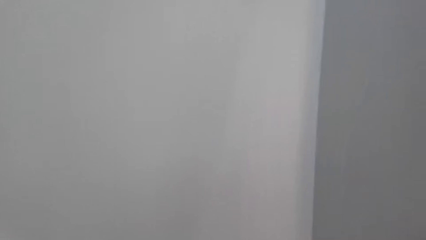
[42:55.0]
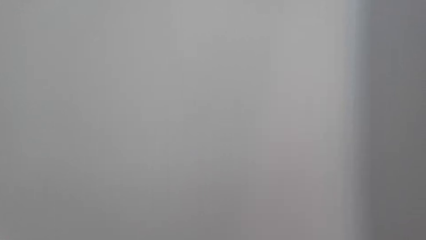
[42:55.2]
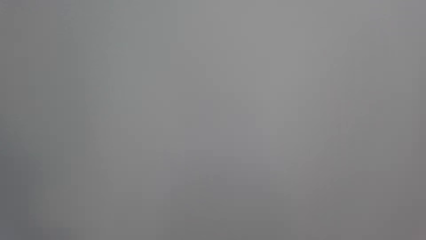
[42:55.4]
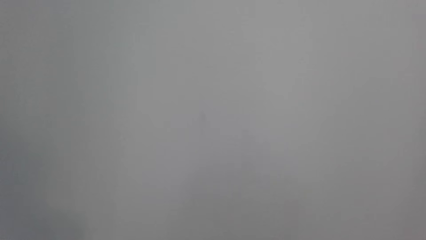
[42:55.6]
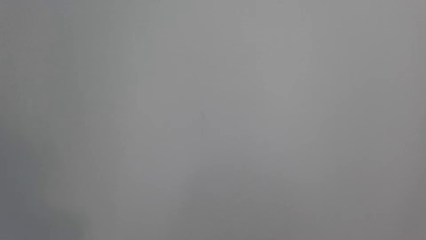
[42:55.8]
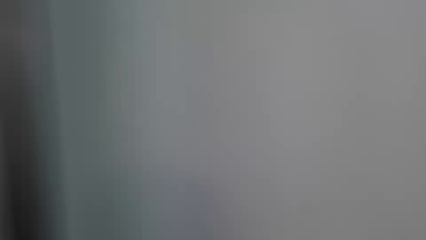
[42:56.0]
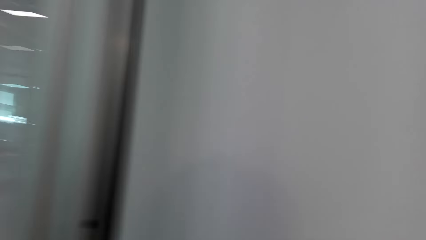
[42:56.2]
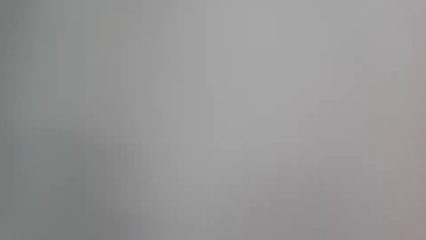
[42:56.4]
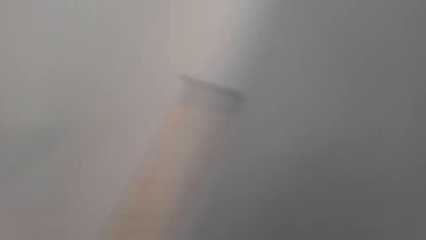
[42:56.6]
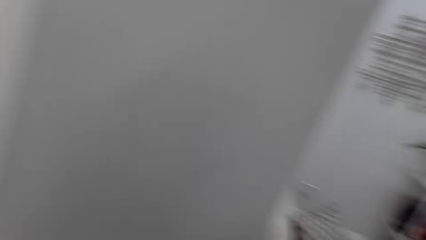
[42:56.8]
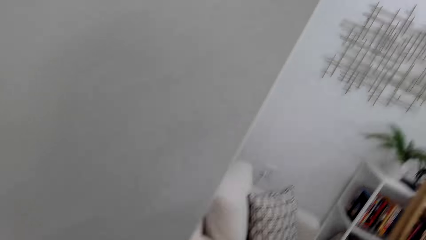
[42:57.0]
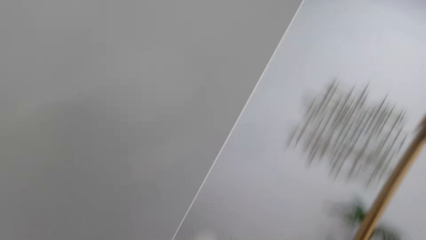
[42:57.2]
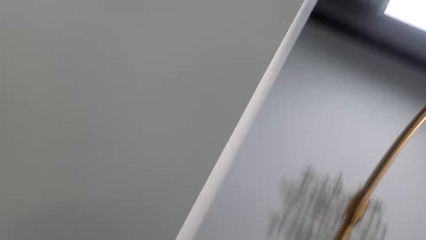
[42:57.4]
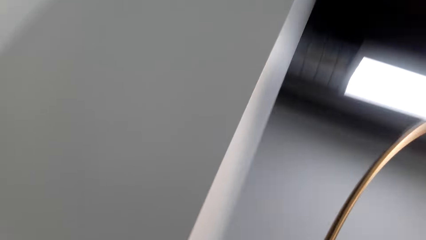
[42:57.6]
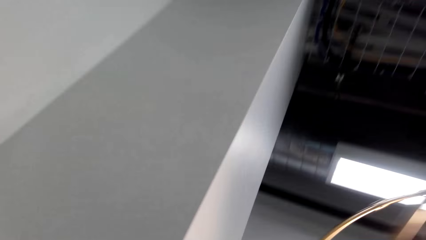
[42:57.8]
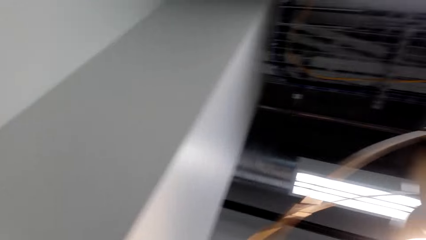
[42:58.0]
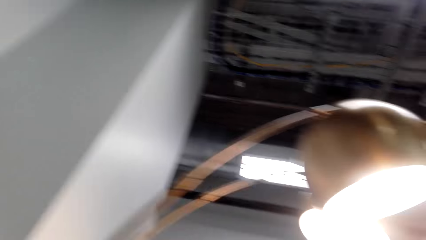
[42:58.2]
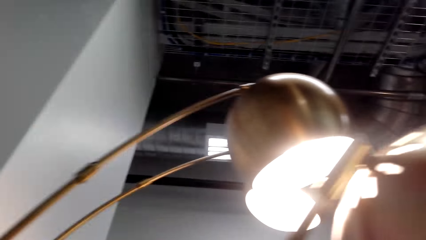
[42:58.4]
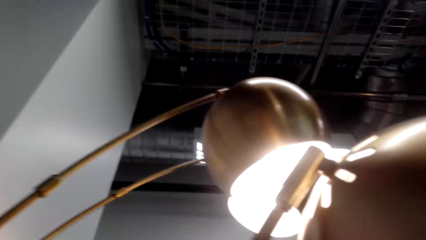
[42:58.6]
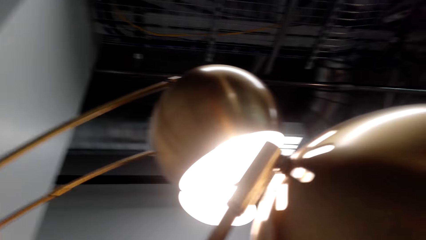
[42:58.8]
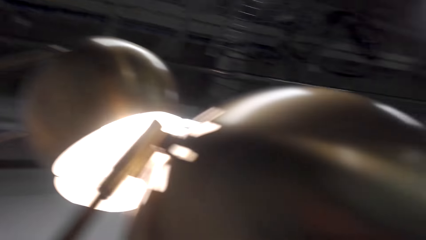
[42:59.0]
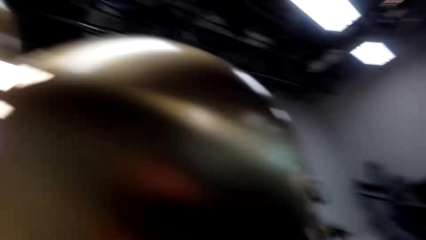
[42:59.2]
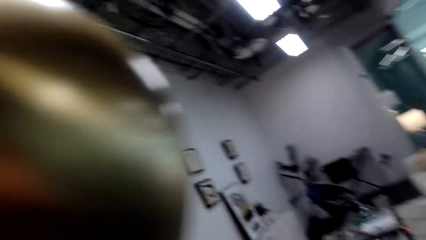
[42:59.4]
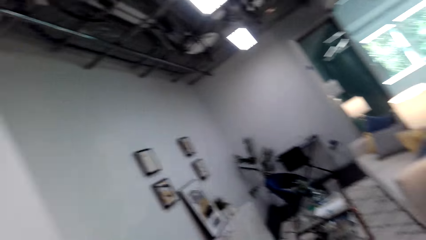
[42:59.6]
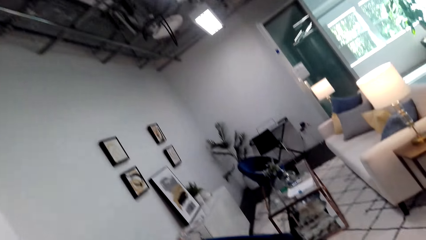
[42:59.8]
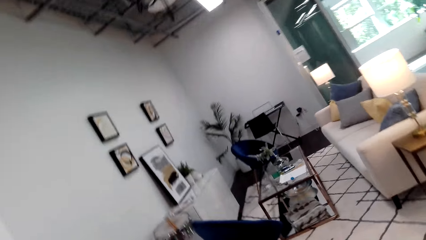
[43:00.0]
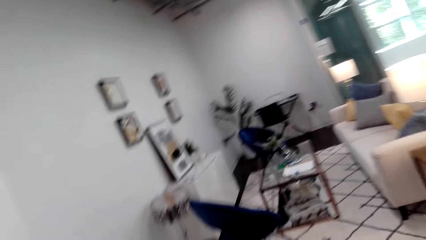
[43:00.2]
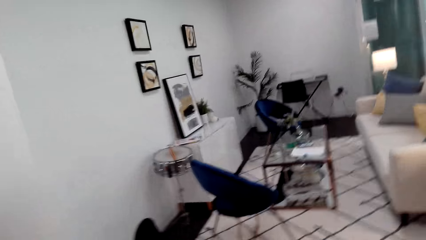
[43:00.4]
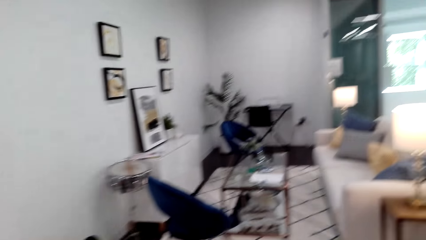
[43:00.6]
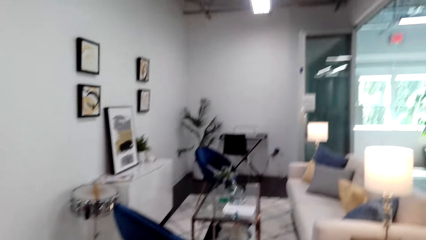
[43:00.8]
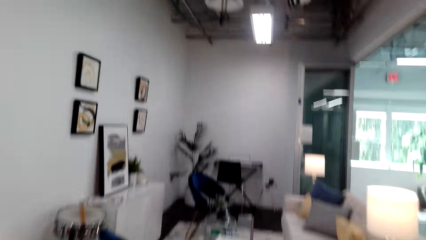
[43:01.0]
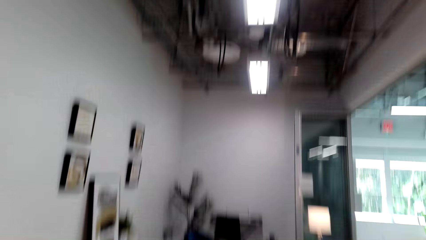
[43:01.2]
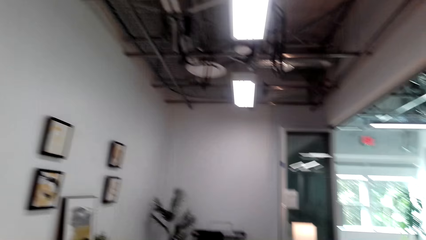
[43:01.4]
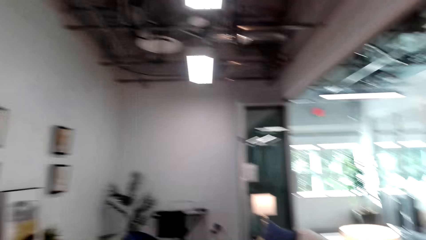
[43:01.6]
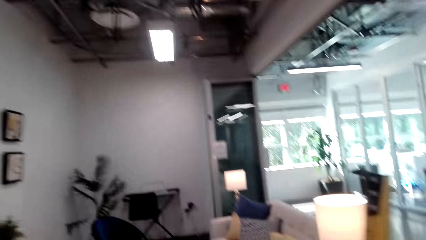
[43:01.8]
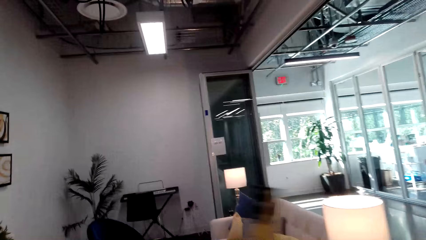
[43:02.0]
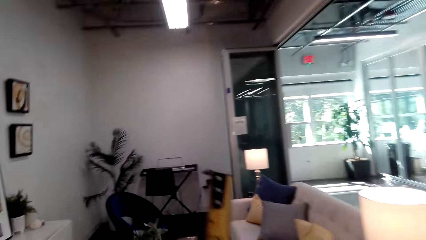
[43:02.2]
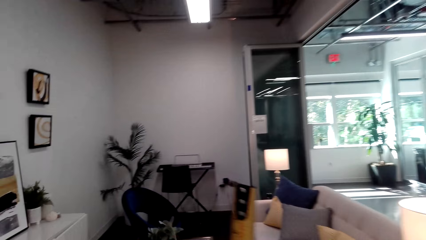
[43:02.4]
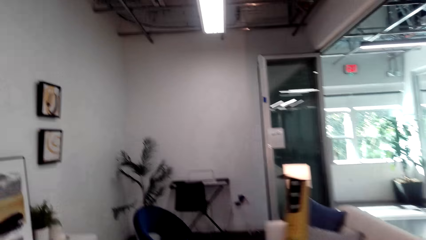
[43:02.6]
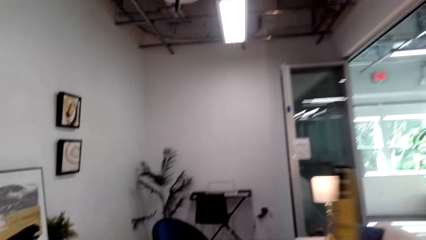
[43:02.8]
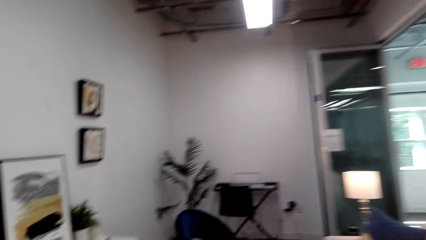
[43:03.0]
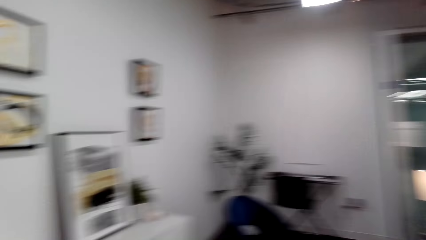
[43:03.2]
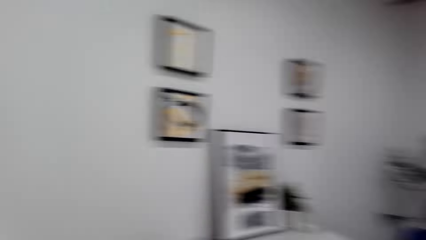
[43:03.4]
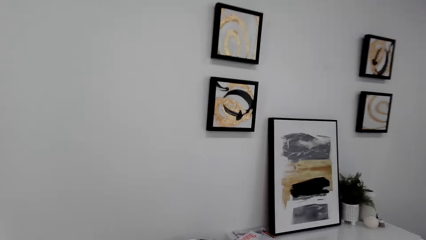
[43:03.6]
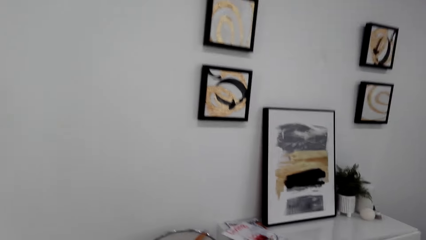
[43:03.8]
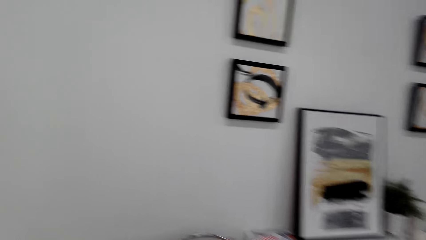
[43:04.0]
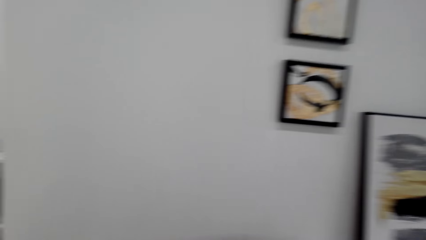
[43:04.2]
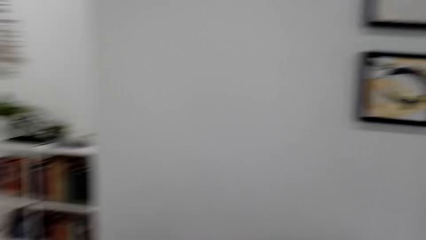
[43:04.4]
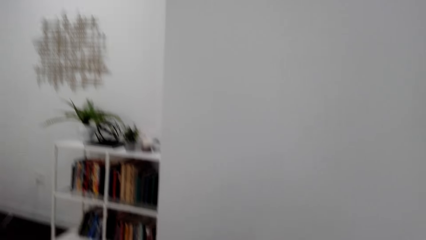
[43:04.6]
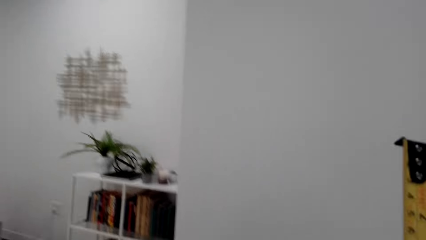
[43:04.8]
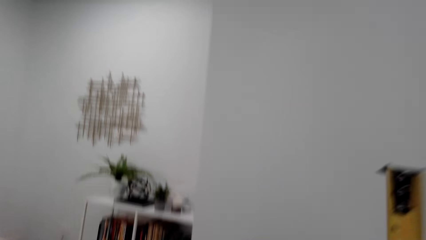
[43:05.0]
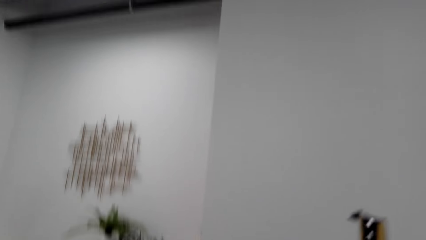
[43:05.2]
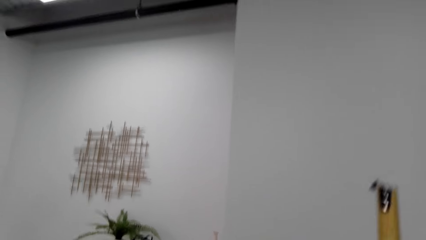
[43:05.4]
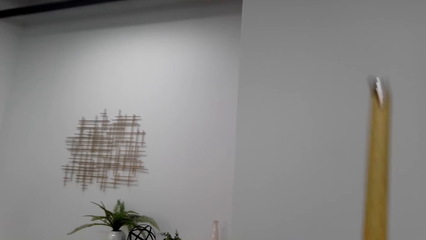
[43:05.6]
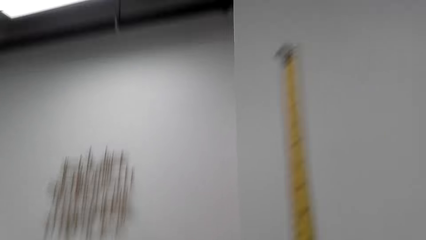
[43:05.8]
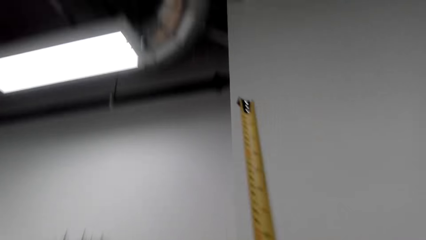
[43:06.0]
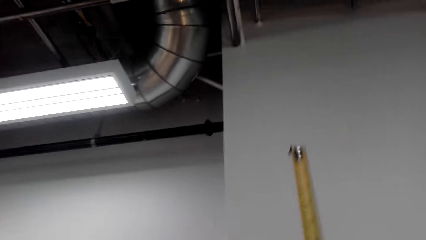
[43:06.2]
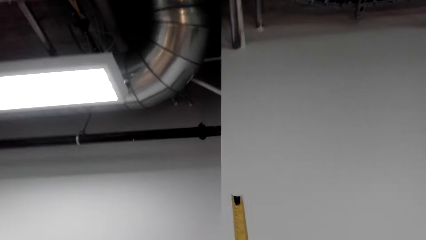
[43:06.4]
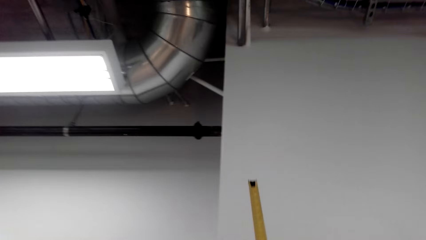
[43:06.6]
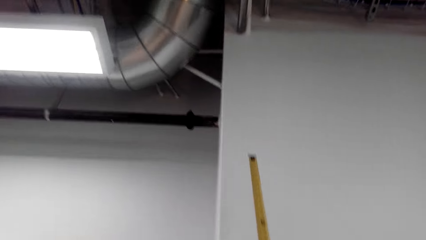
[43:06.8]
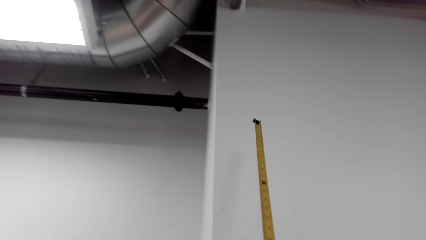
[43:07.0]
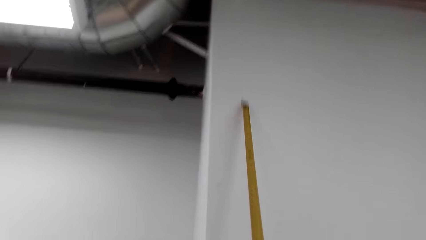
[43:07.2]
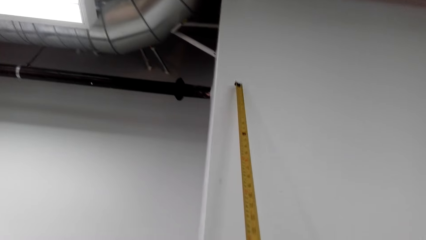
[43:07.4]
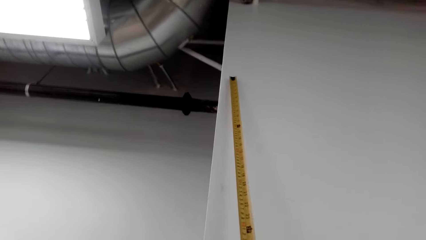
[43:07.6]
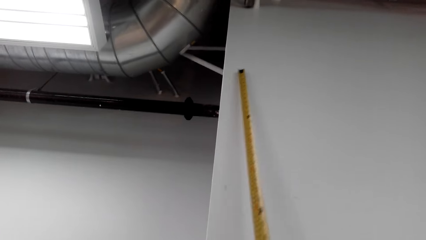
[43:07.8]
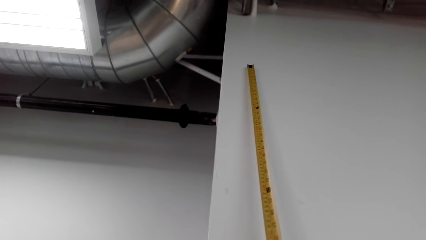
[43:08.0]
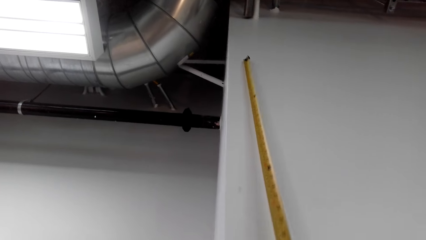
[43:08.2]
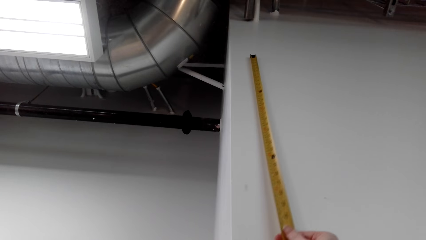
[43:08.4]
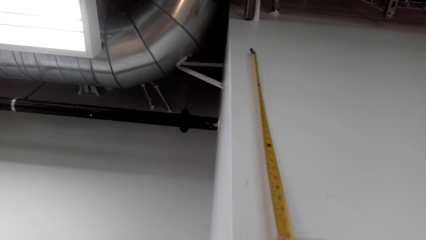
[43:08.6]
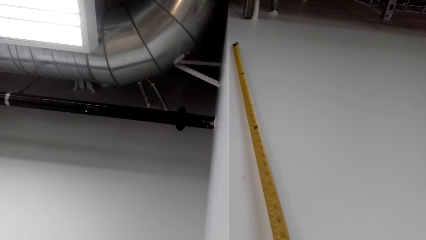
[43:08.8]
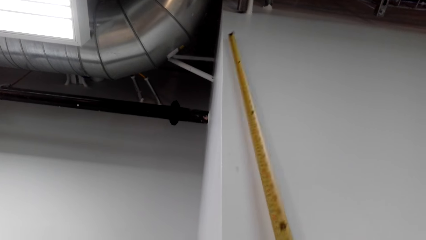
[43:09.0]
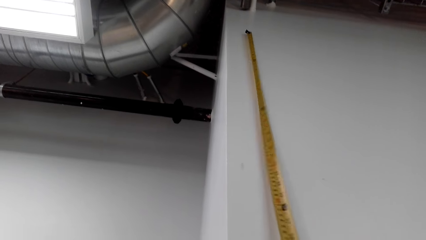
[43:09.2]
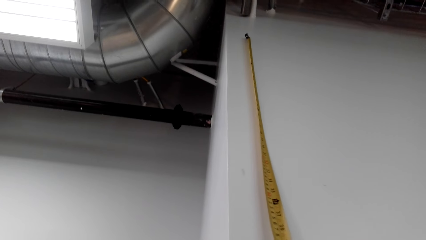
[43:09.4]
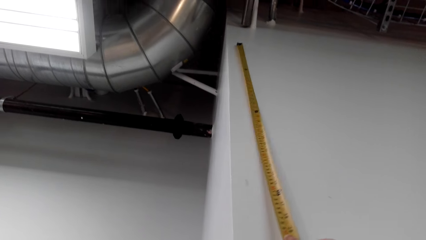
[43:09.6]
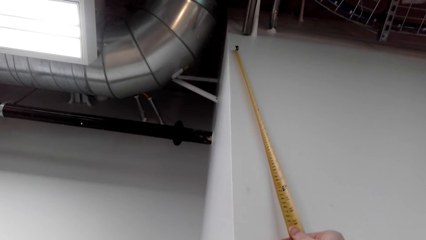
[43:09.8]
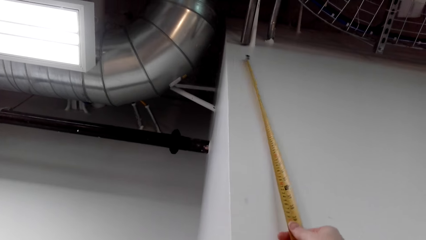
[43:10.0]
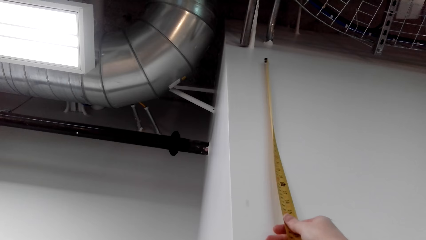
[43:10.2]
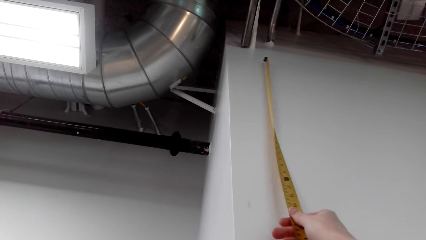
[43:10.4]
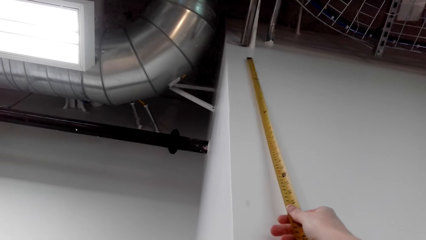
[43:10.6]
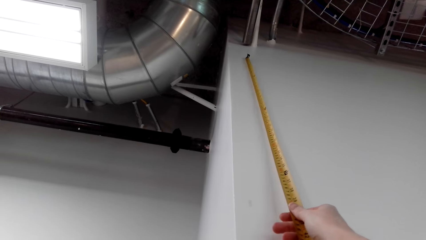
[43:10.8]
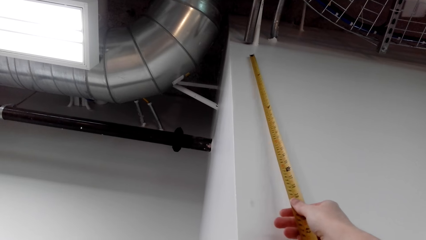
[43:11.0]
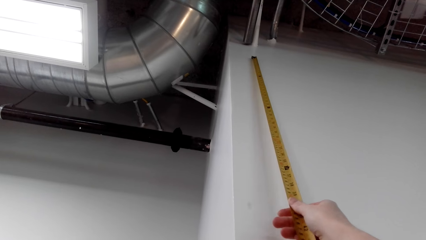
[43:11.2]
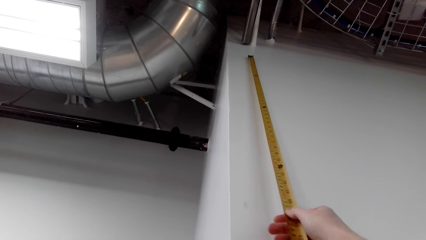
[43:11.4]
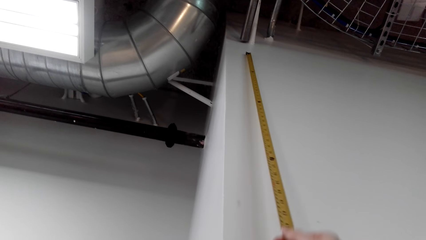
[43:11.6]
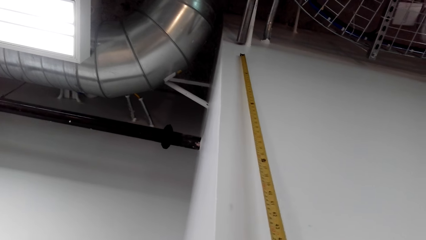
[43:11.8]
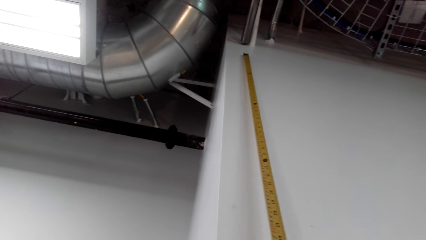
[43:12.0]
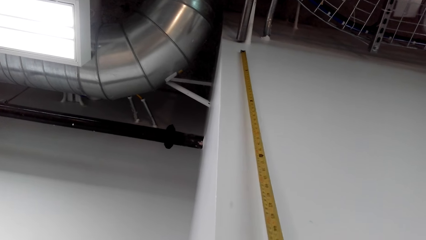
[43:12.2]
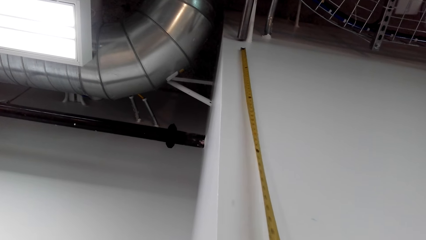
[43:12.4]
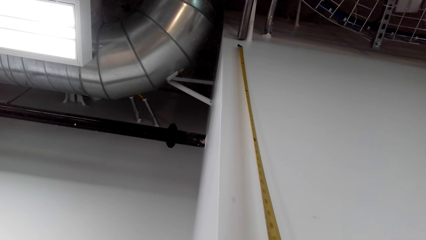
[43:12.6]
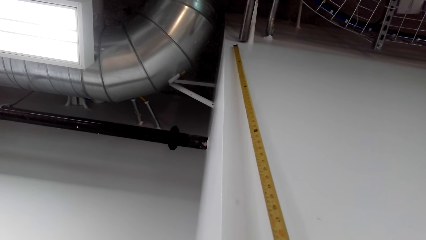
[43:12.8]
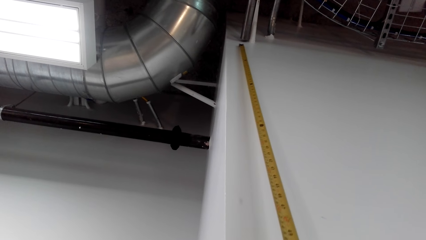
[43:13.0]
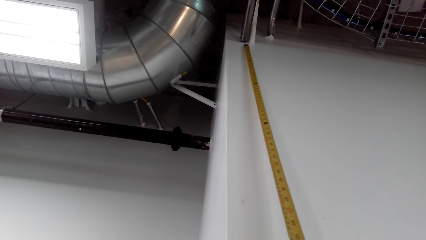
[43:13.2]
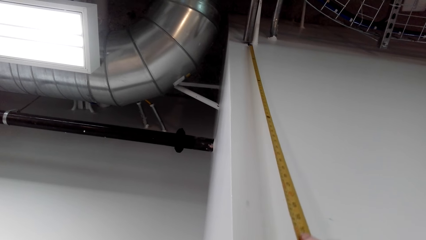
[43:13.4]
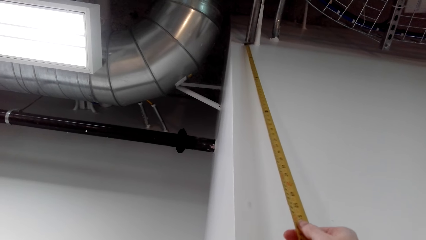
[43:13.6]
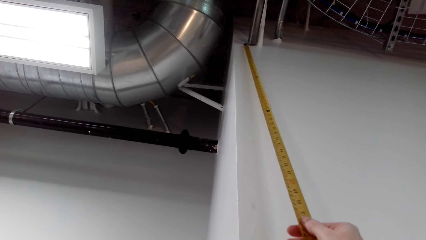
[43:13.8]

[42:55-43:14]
The camera wearer moves around the room. They measure the wall with the tape measure.
